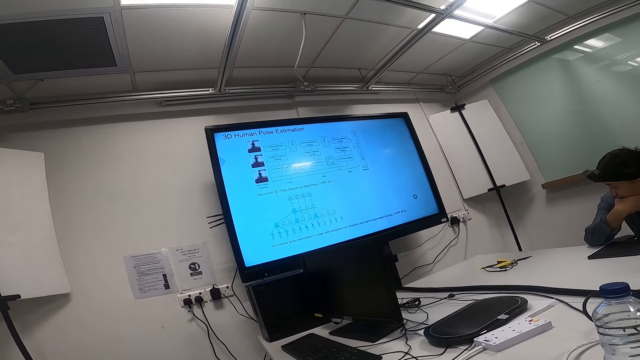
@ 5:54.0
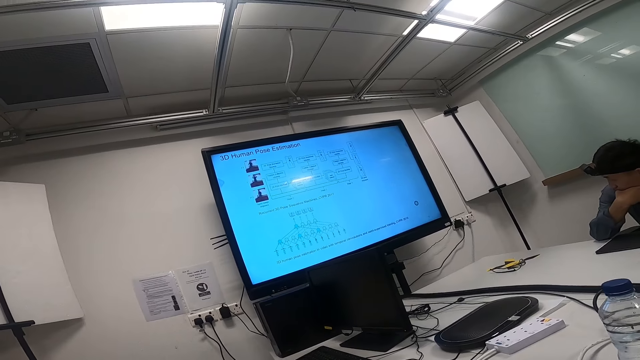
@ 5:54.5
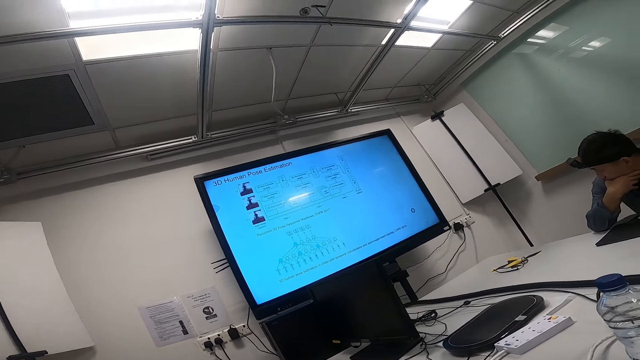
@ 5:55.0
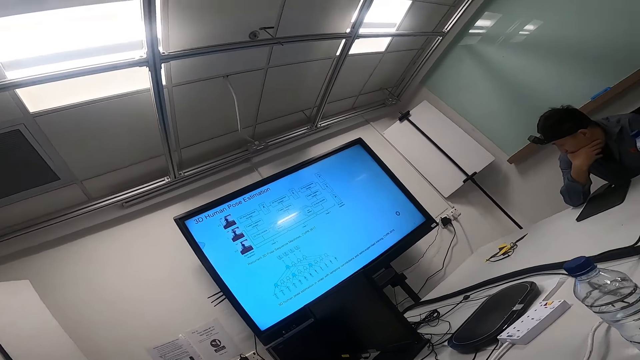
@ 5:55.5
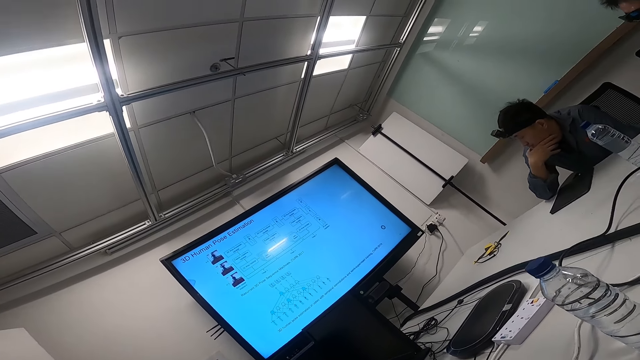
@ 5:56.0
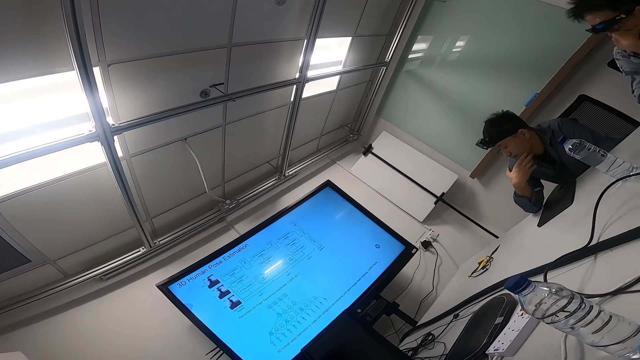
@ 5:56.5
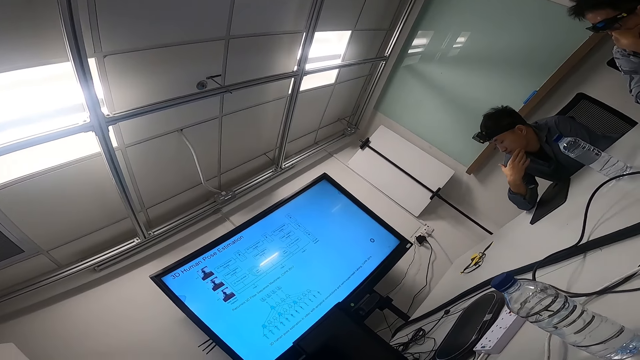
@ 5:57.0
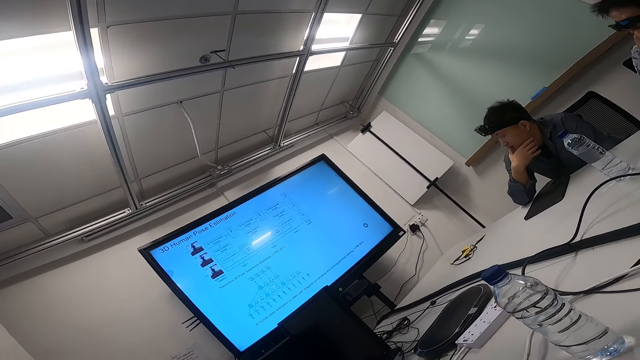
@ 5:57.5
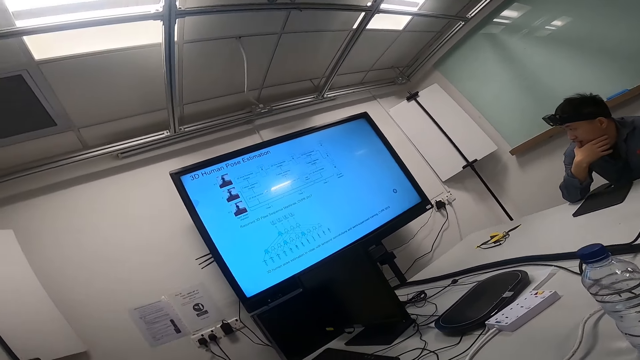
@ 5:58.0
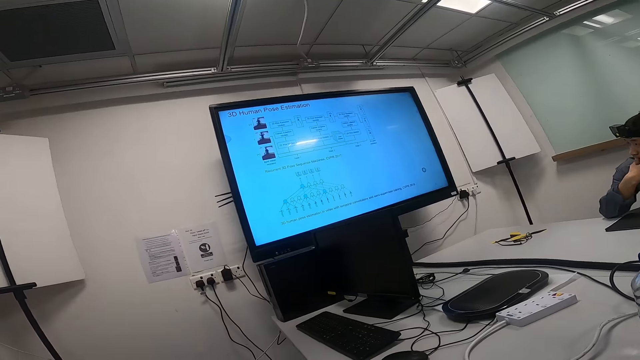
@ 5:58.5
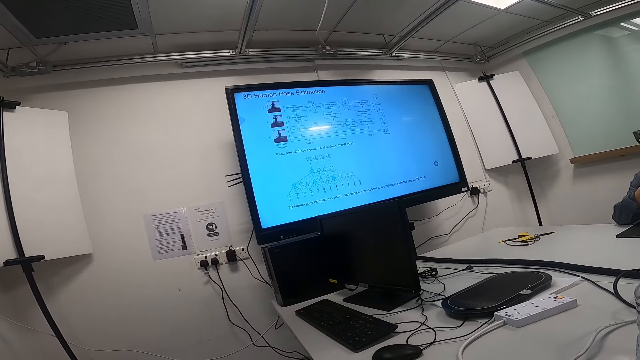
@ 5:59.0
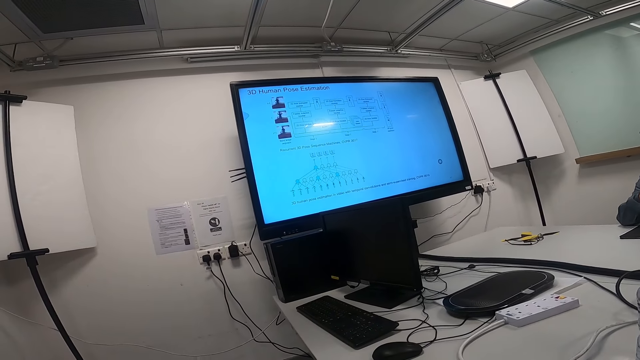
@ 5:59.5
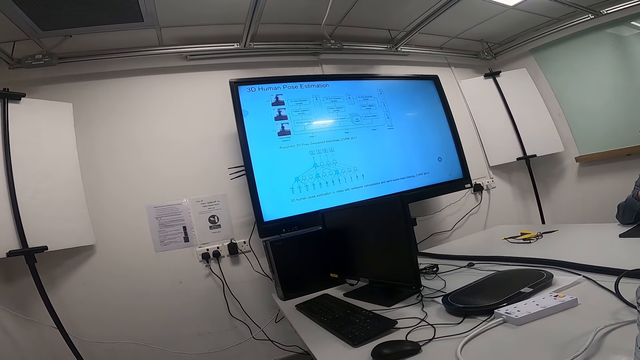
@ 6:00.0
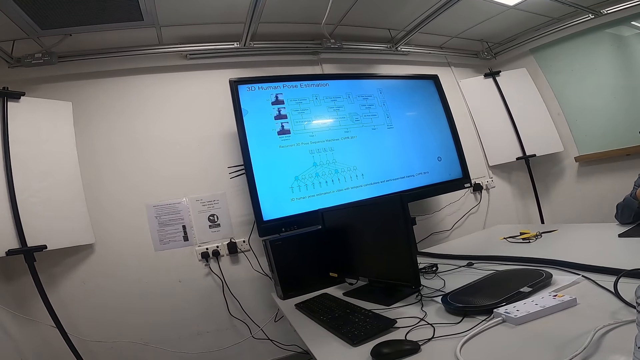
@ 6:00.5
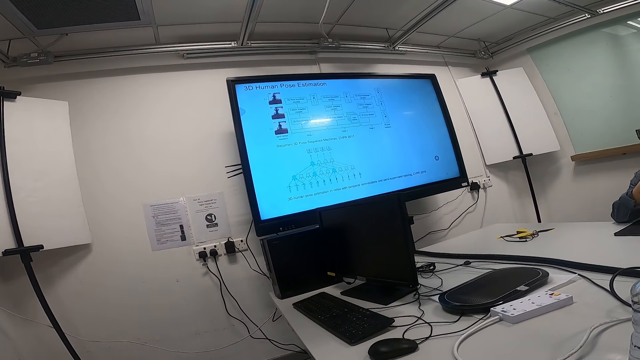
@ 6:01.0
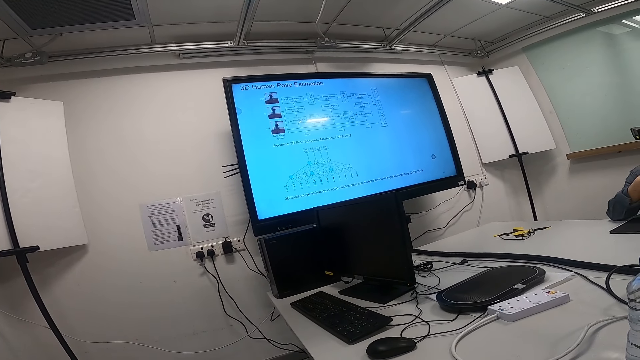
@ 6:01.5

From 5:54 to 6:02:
A person bites the finger.

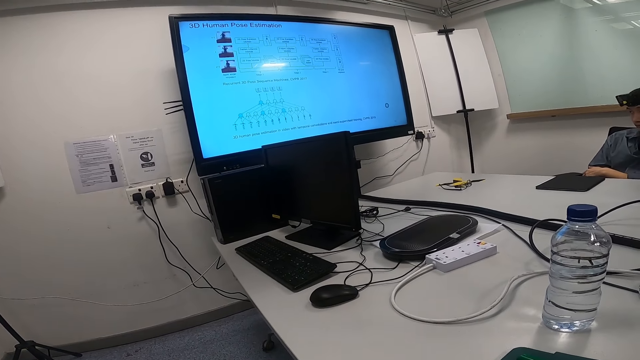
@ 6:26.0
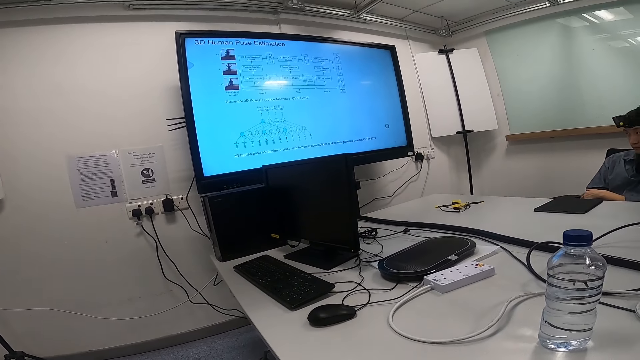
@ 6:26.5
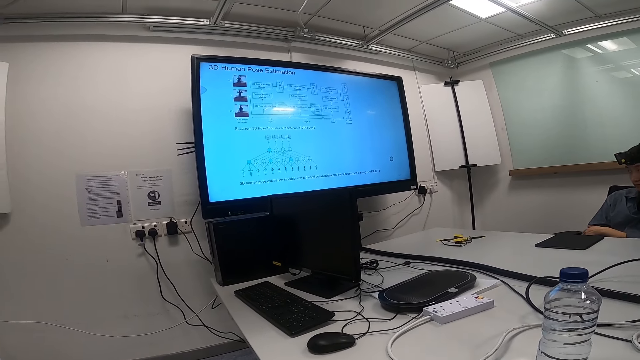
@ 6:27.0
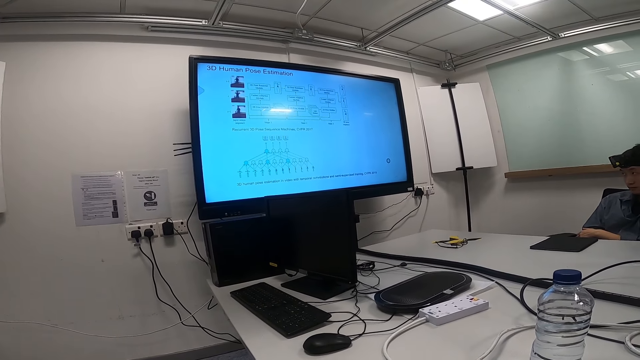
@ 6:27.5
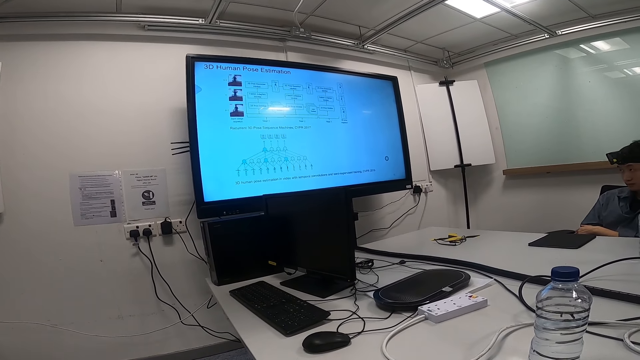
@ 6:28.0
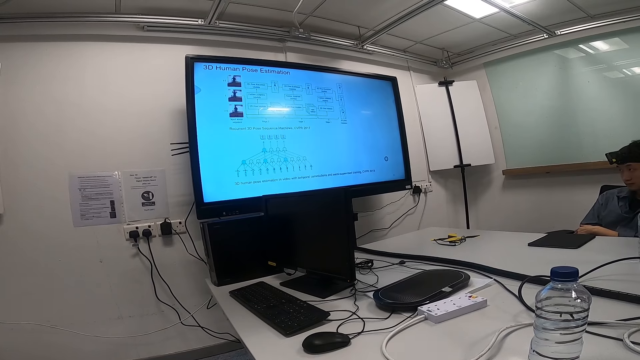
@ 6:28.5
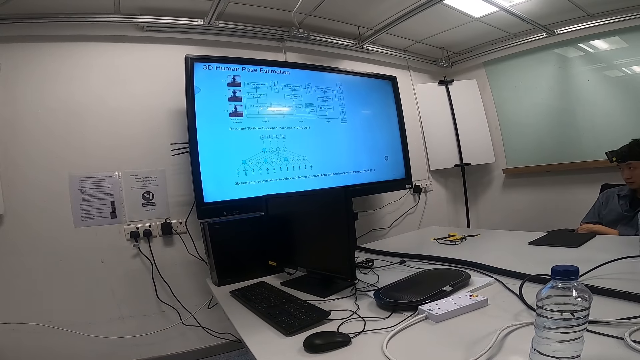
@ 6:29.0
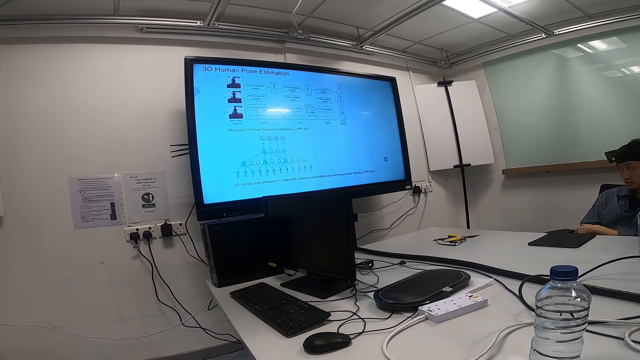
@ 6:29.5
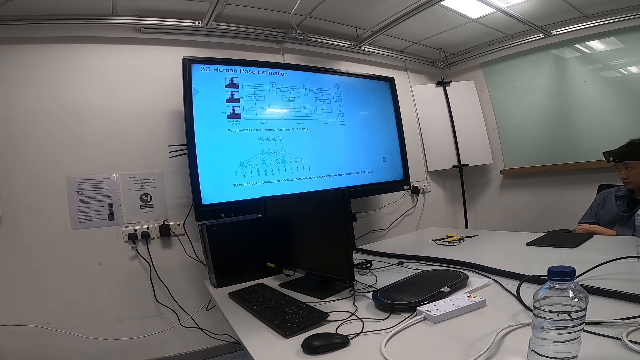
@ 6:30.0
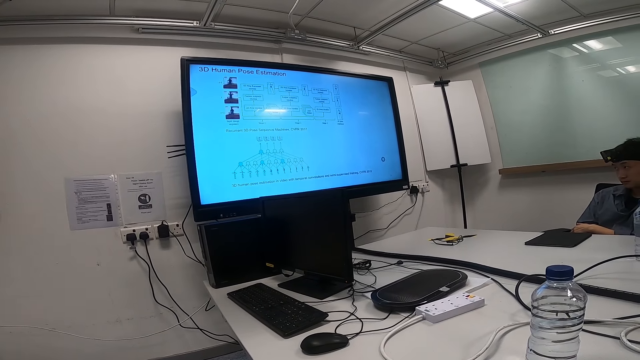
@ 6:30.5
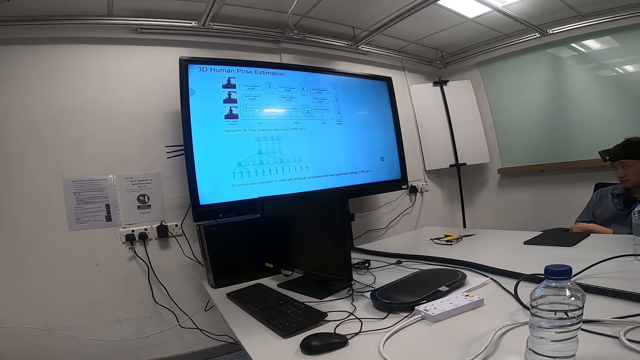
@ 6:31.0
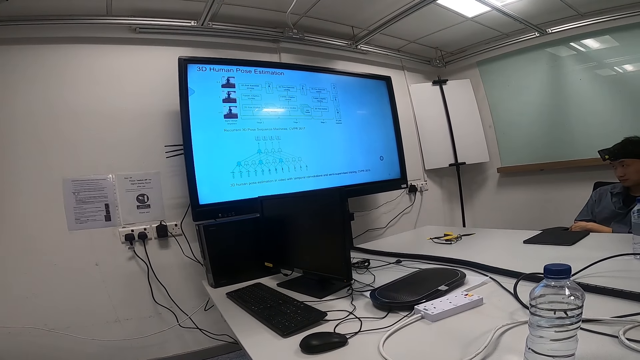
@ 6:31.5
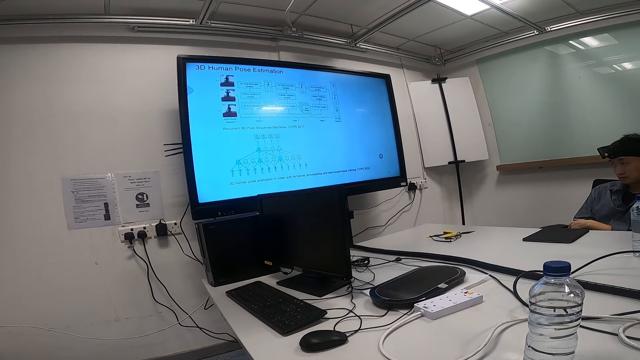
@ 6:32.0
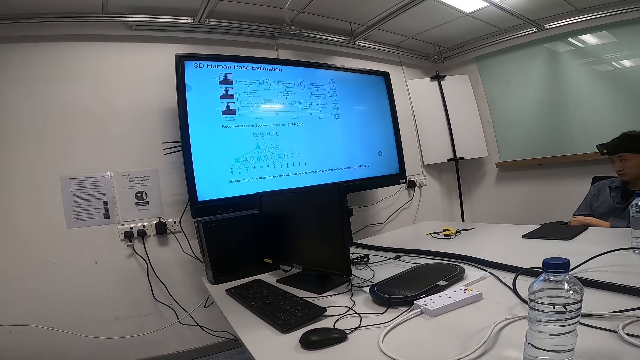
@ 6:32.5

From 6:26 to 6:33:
A person looks at the screen.

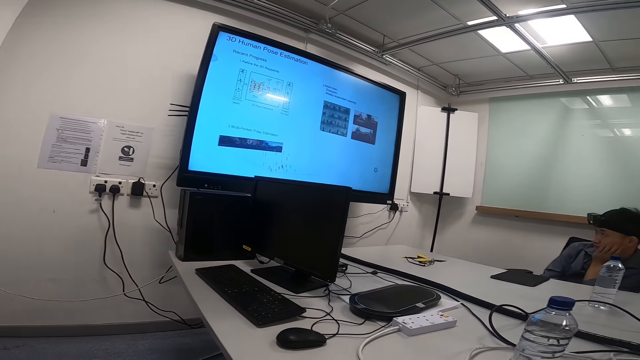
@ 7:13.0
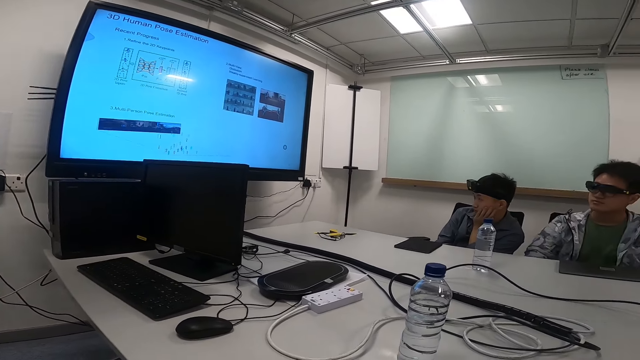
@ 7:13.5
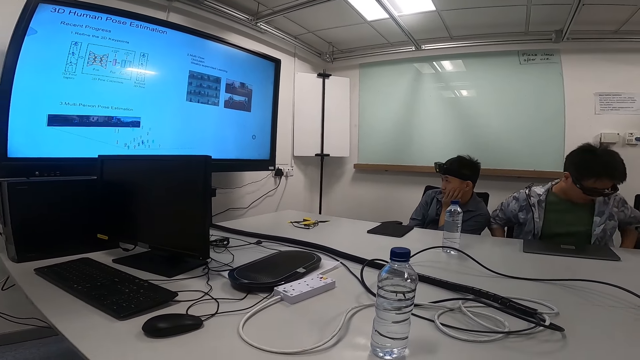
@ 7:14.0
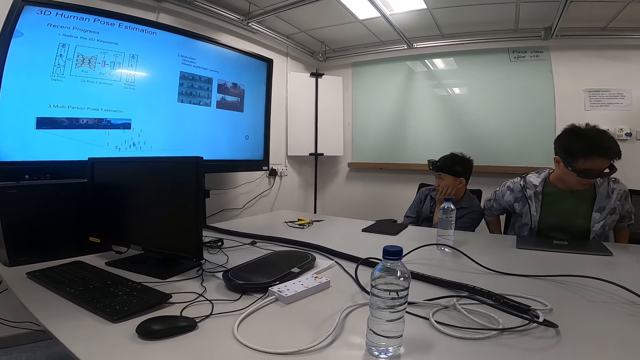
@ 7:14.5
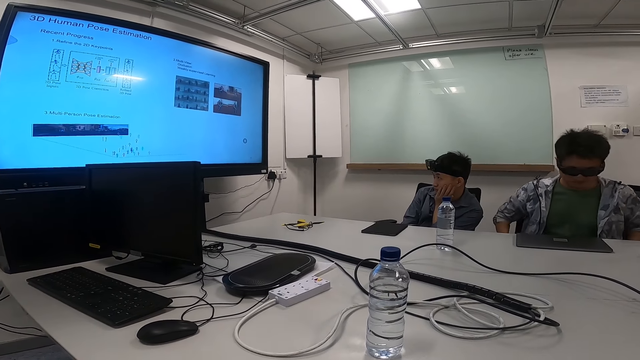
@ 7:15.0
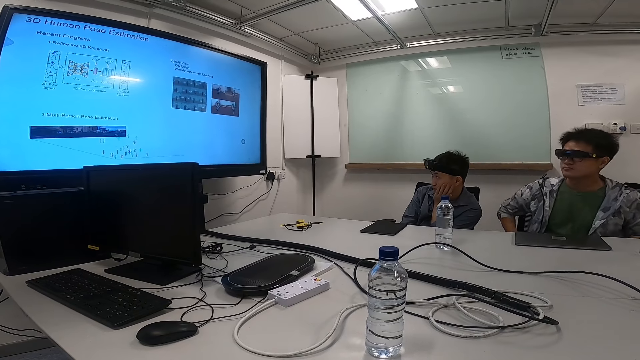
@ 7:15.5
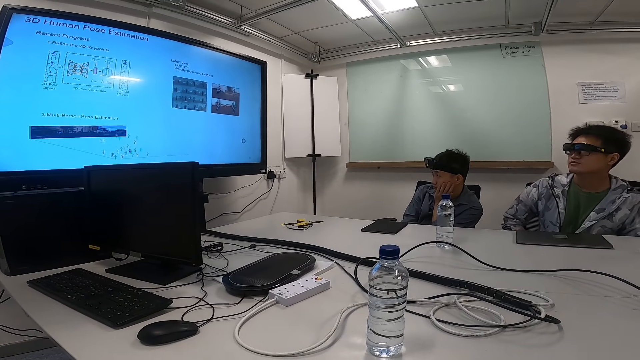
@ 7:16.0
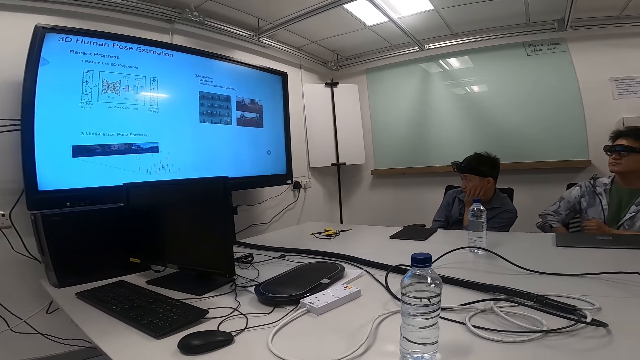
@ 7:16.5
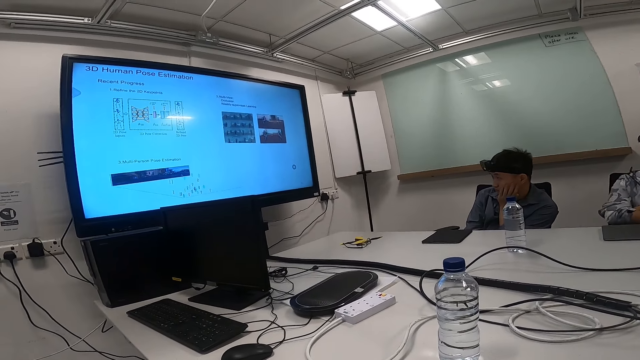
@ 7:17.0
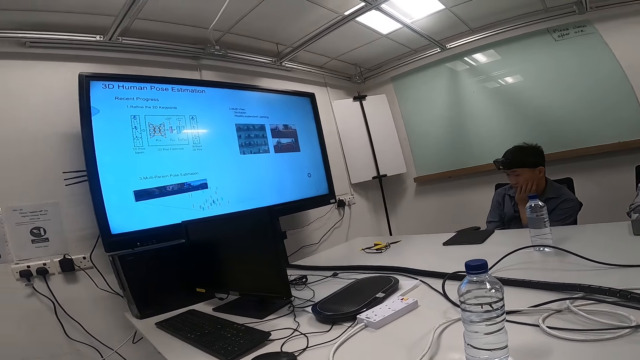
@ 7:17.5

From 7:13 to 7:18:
A person sits up and looks at the screen. The person sits on the chair.
